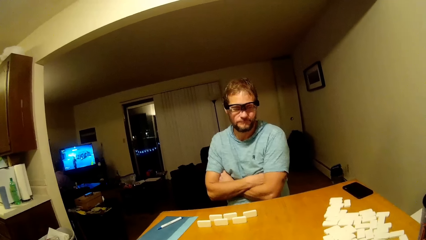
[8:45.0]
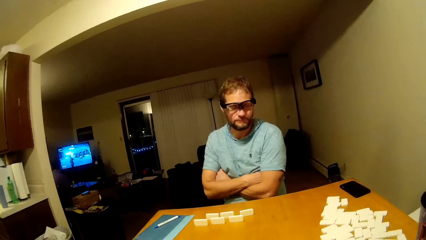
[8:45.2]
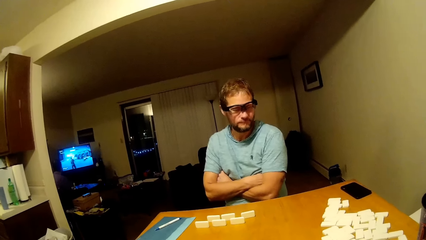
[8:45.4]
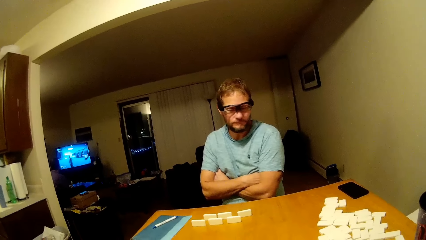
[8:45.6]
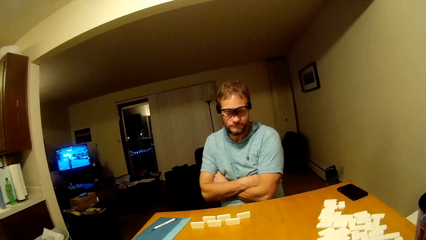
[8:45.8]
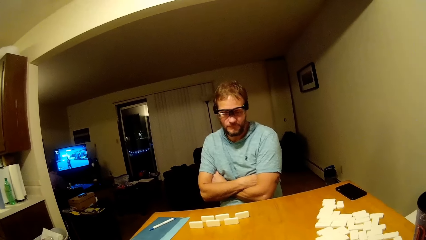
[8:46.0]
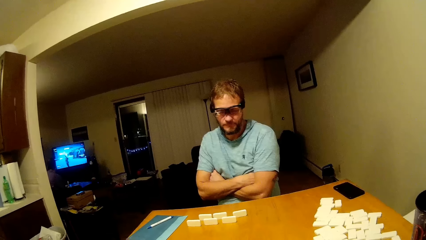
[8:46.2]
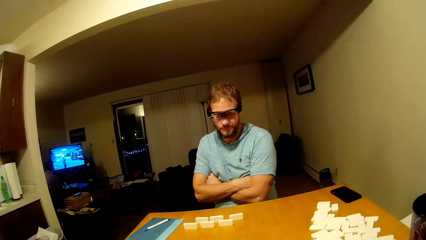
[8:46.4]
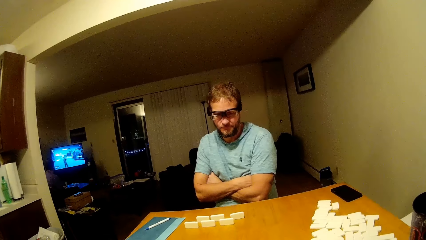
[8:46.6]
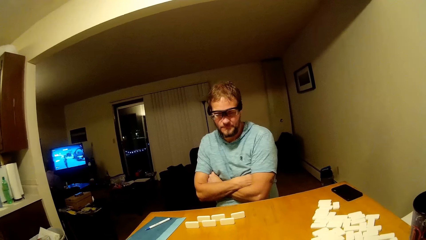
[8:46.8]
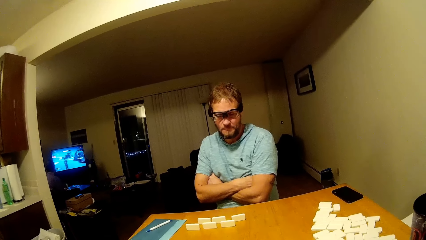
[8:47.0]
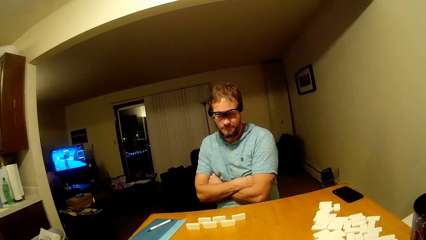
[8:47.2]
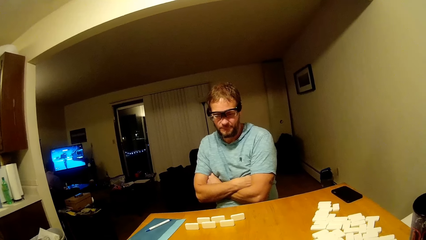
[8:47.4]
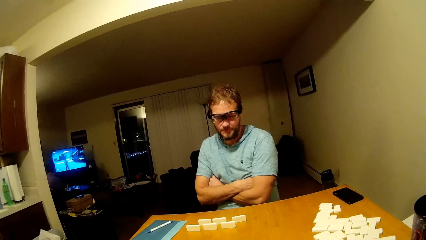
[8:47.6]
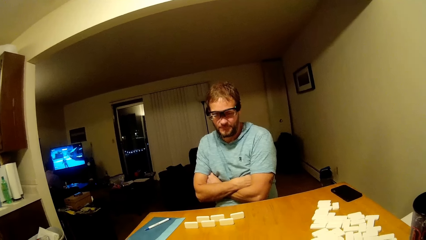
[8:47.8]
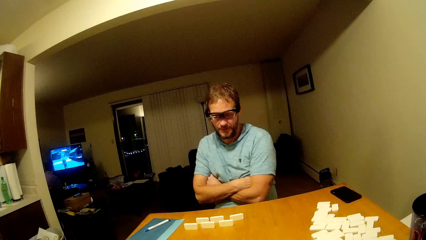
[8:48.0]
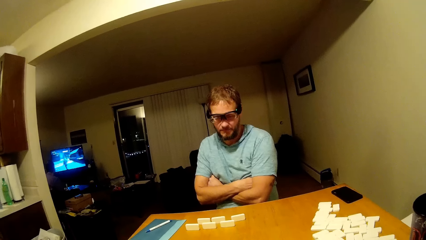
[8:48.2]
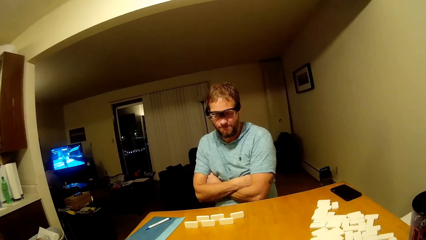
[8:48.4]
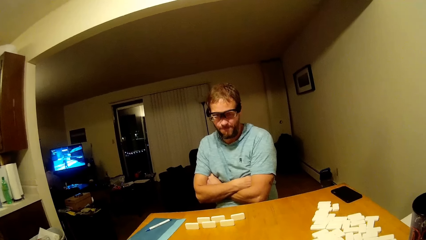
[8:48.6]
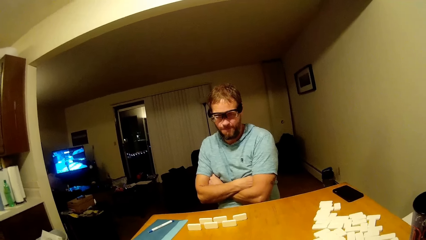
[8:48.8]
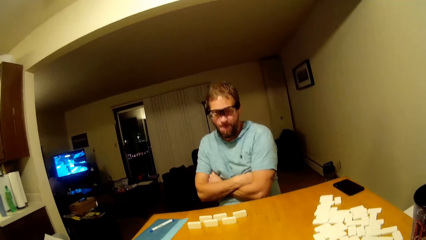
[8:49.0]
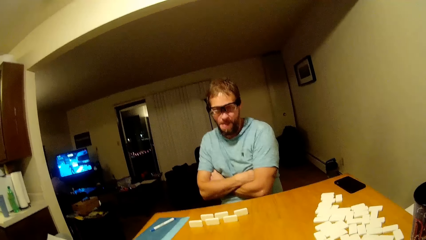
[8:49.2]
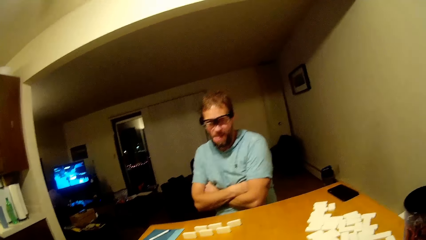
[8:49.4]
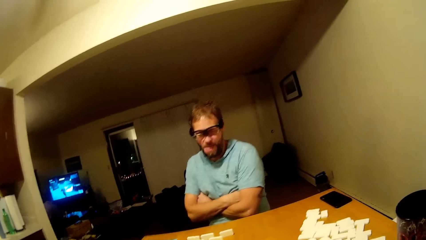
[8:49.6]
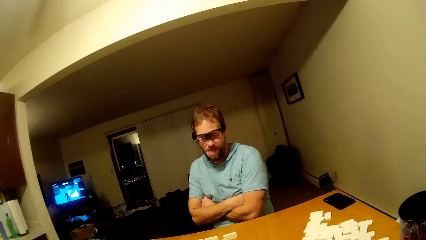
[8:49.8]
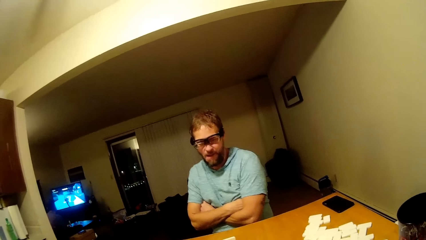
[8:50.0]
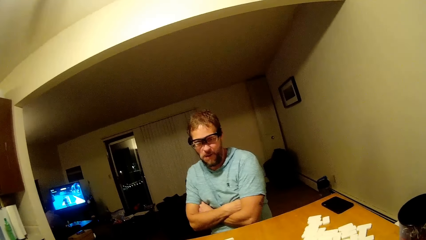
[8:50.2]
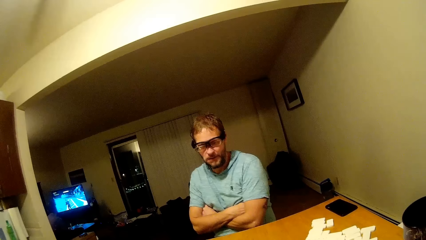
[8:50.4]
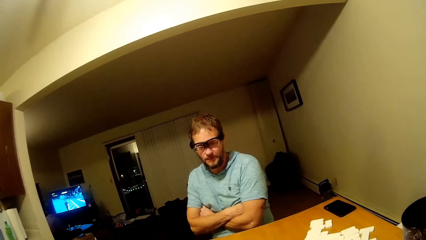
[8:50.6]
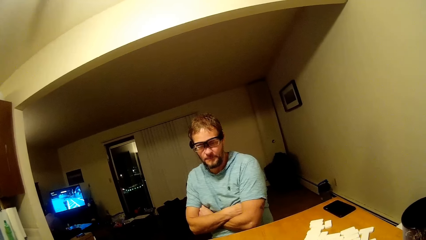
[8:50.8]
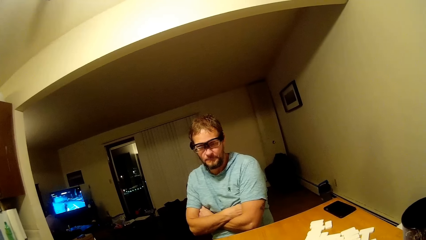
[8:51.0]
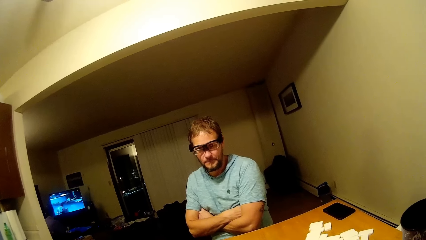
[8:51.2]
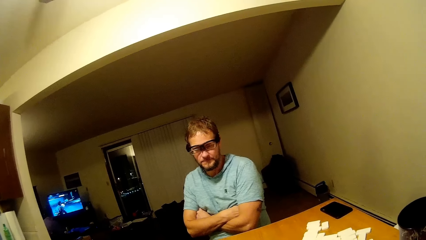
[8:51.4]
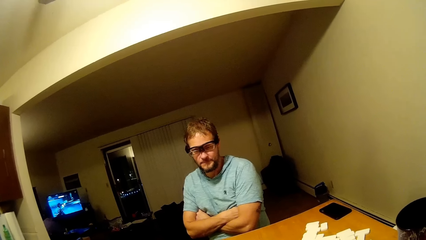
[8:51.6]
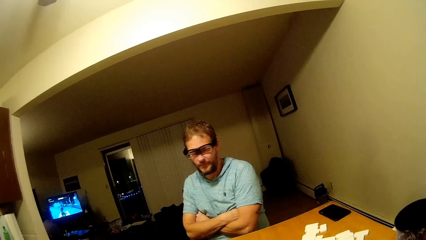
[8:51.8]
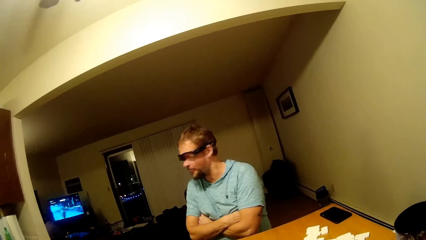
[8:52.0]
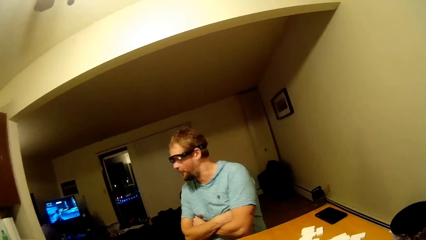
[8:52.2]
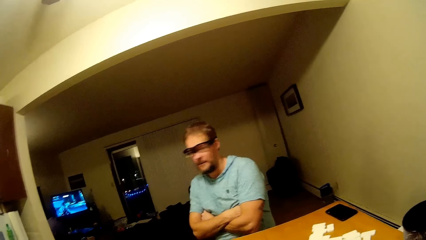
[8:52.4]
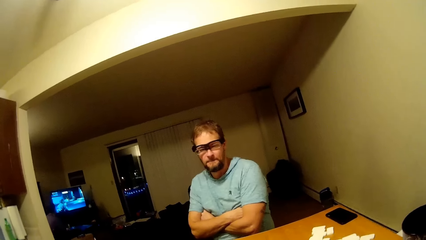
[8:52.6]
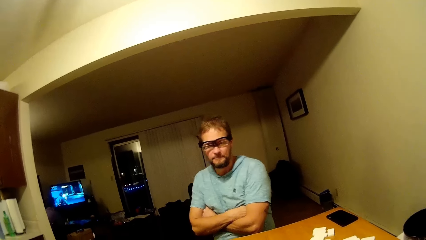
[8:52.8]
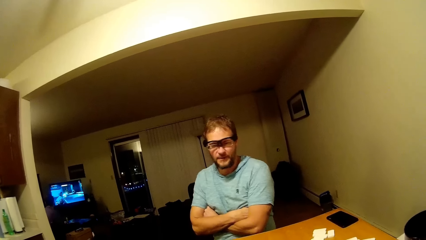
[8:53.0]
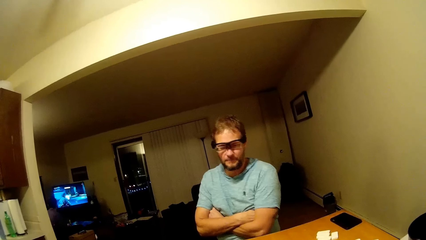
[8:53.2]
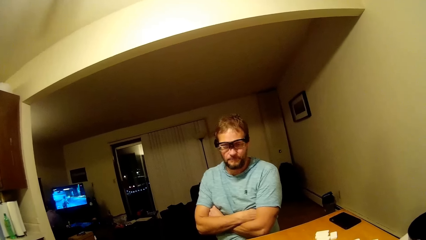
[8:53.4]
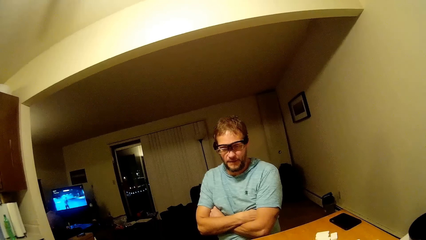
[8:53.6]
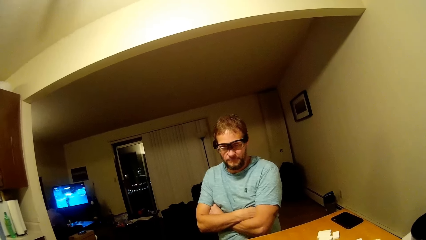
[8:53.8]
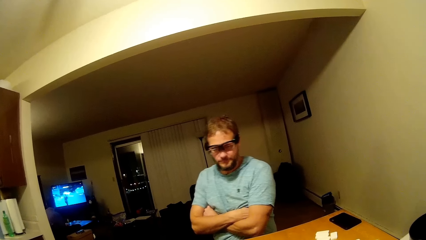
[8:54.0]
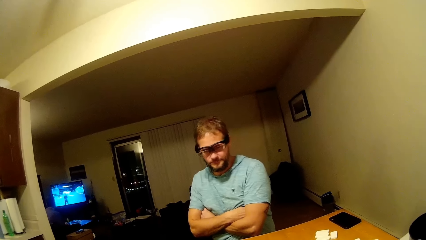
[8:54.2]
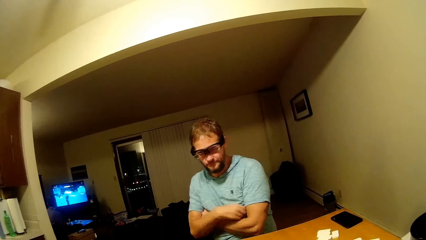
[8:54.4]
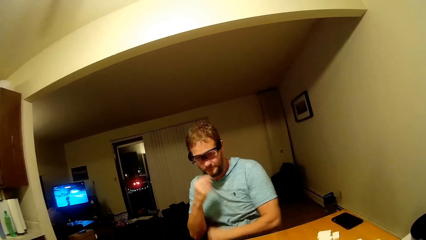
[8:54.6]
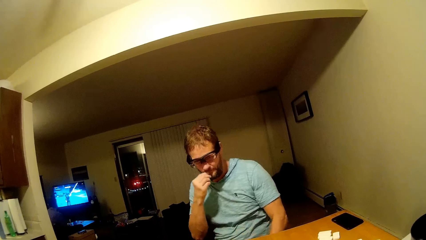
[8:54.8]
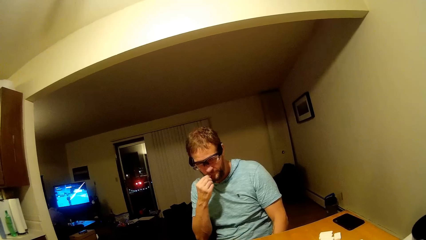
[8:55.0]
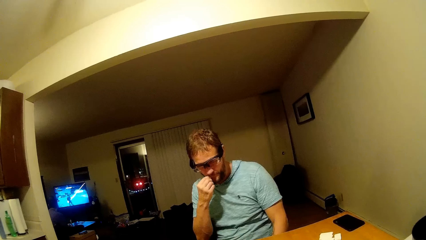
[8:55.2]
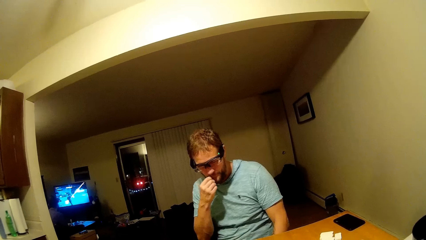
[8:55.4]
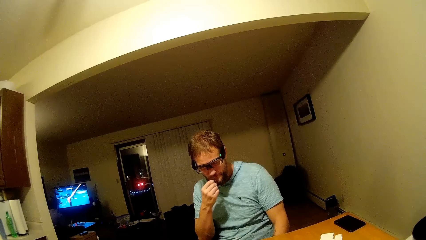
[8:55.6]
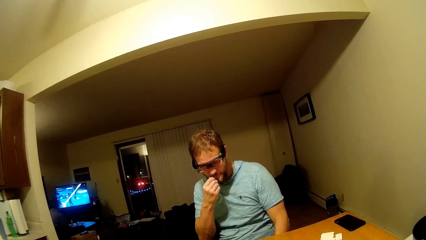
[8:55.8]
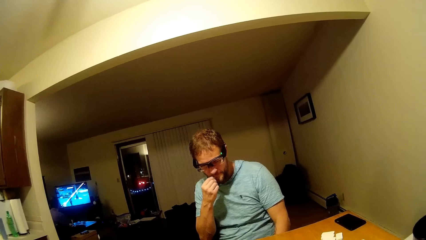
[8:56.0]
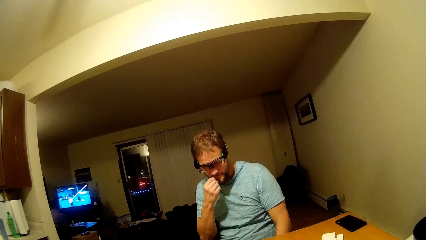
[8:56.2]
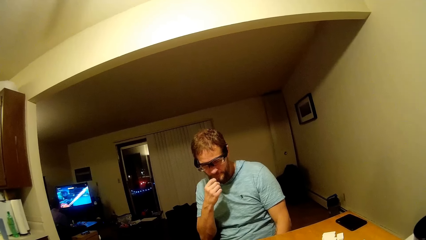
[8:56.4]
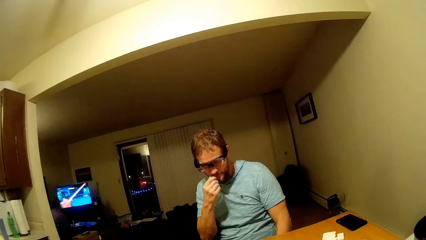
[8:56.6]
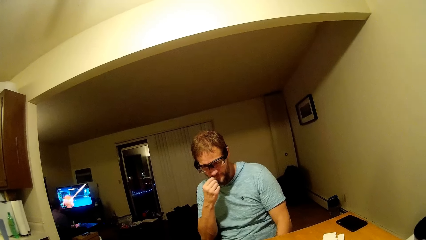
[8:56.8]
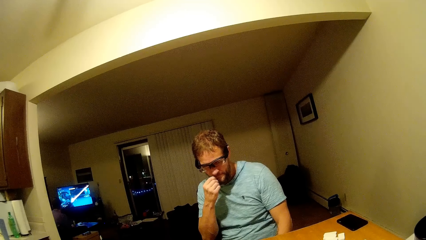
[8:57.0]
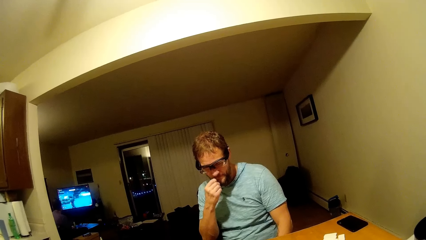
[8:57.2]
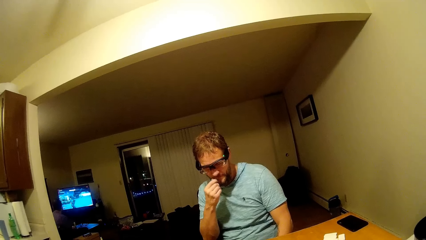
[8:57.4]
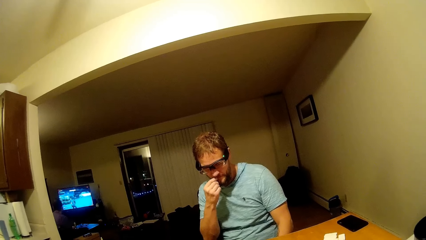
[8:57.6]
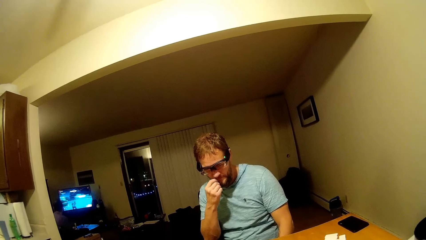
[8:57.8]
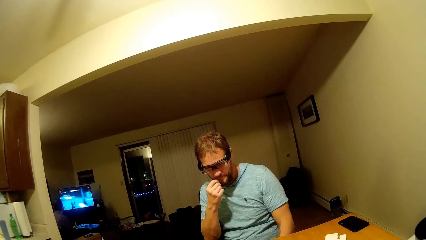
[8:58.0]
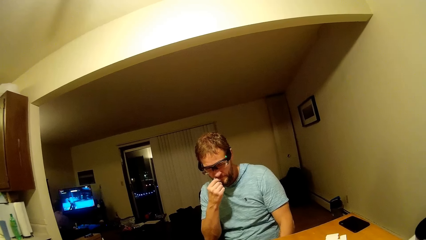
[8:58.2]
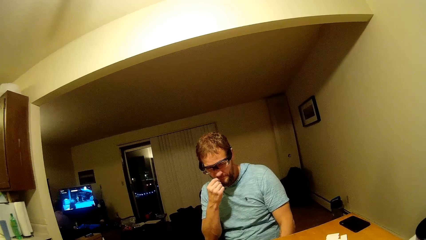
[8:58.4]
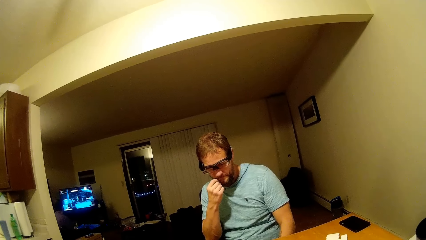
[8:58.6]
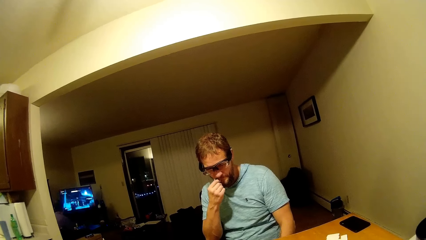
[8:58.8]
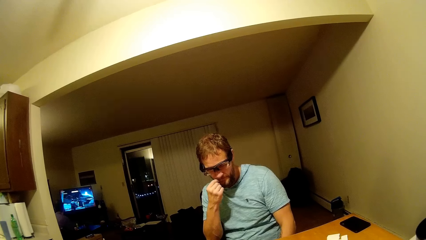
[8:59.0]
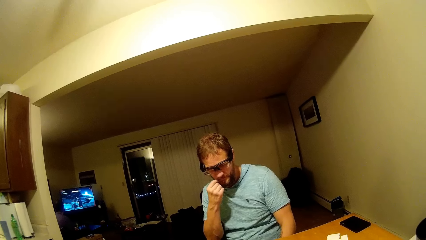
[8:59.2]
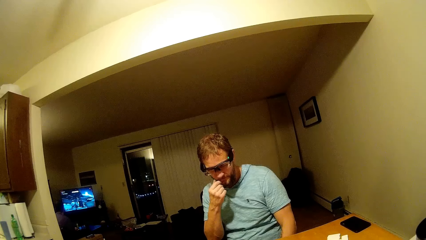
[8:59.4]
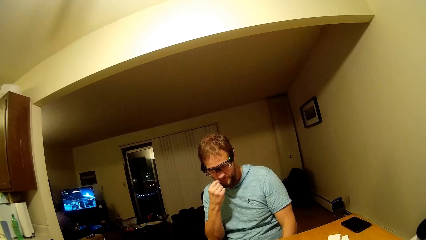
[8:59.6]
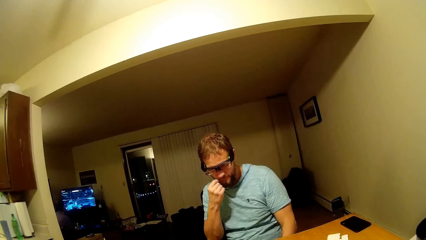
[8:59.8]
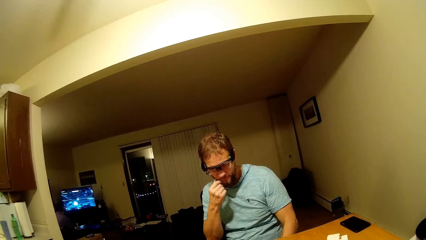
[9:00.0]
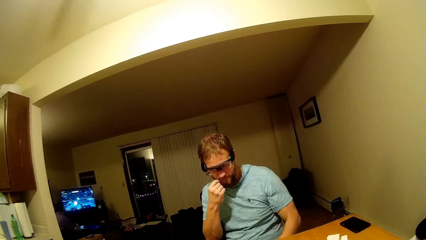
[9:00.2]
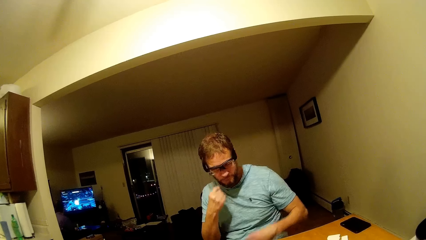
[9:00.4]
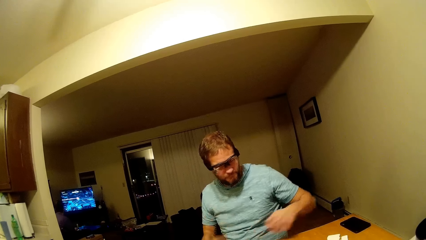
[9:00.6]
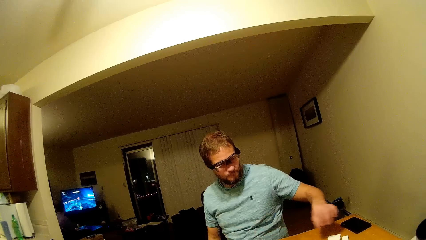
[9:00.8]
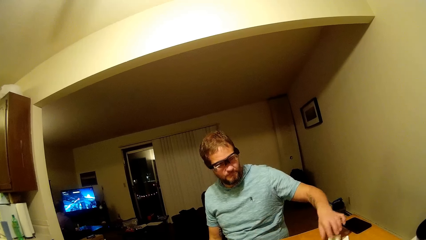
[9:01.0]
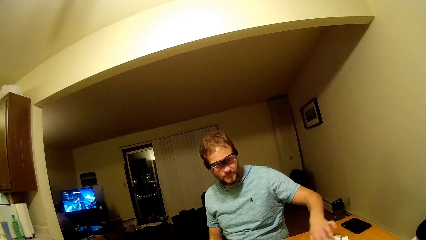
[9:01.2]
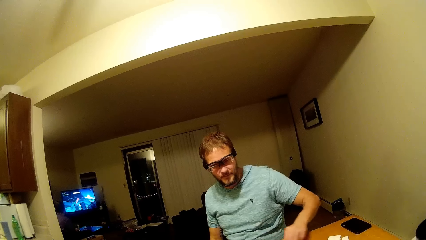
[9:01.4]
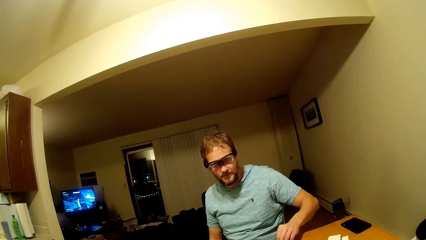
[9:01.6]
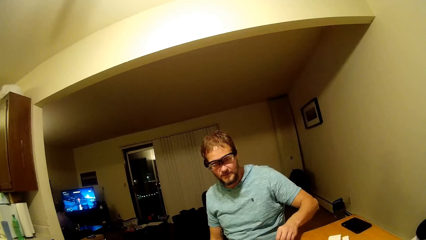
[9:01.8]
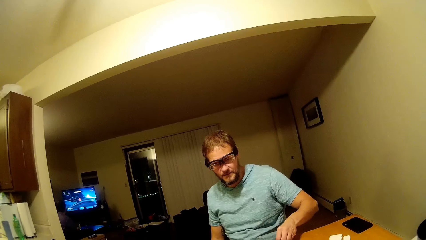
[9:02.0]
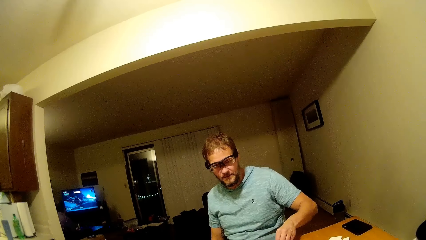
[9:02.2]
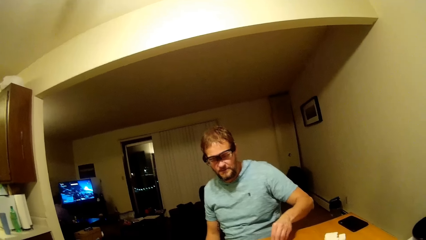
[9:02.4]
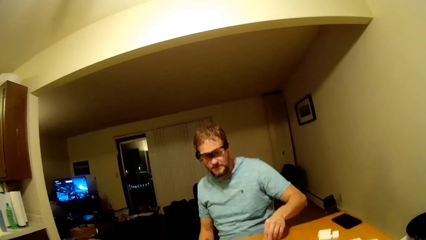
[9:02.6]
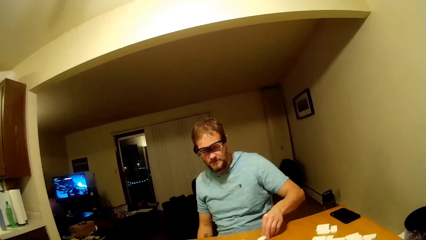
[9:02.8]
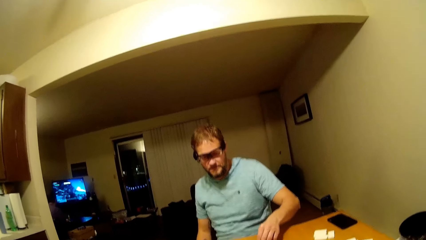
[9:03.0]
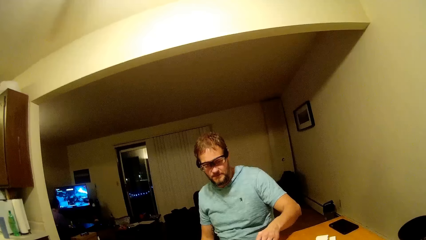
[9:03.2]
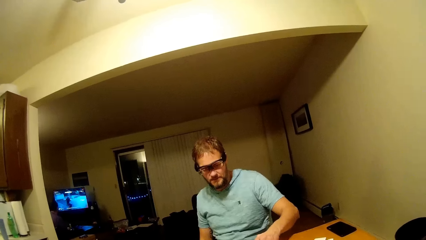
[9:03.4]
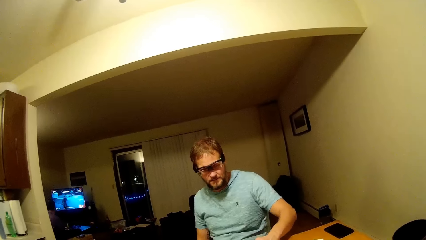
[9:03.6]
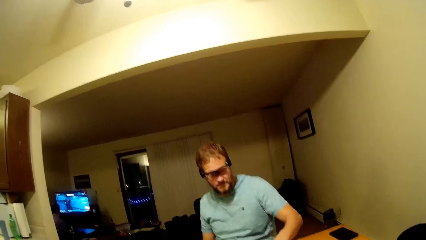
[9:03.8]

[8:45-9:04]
A man looks at the dominoes. The man picks the dominoes from the table.
